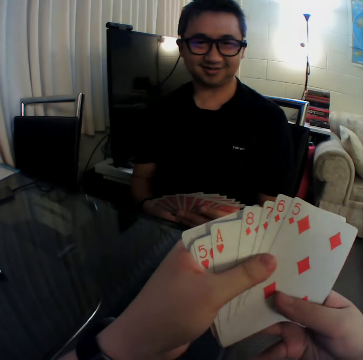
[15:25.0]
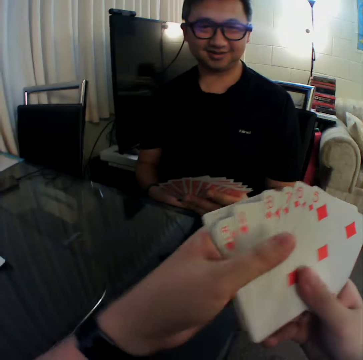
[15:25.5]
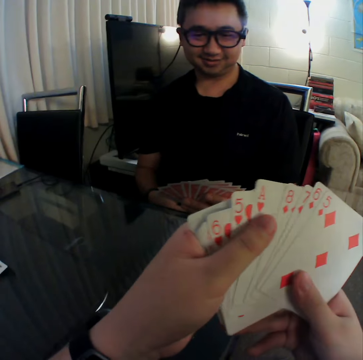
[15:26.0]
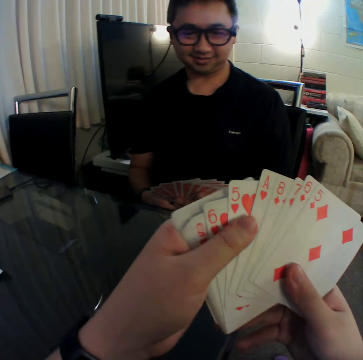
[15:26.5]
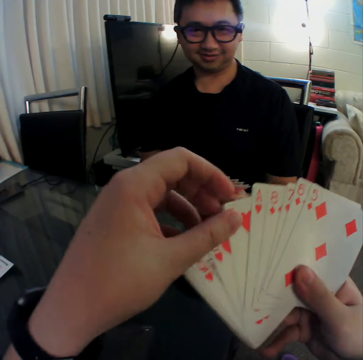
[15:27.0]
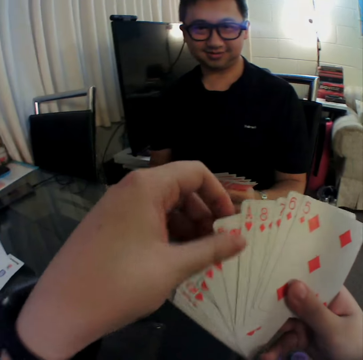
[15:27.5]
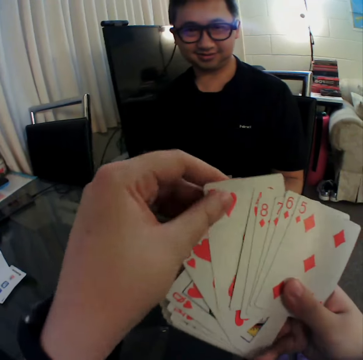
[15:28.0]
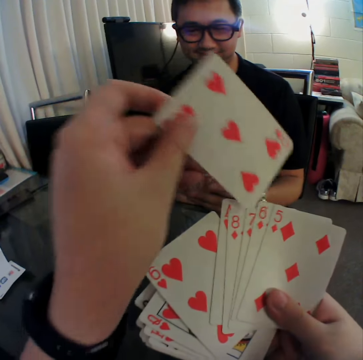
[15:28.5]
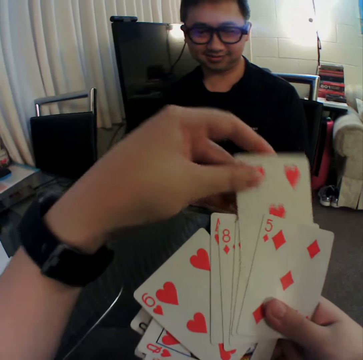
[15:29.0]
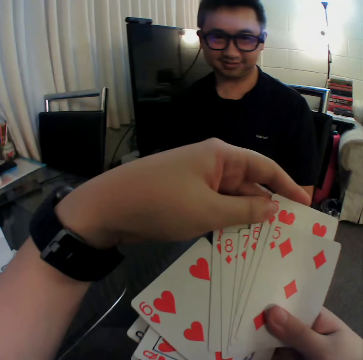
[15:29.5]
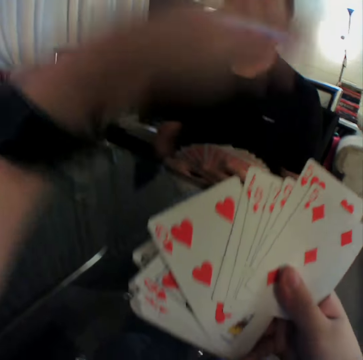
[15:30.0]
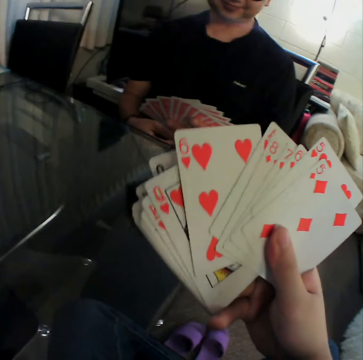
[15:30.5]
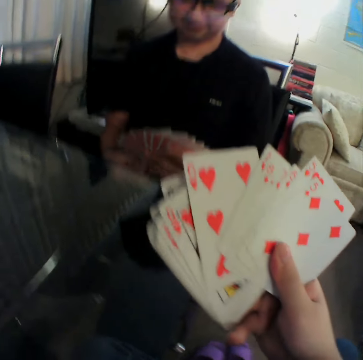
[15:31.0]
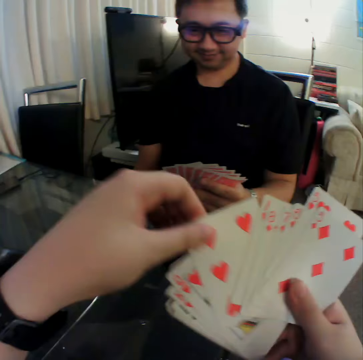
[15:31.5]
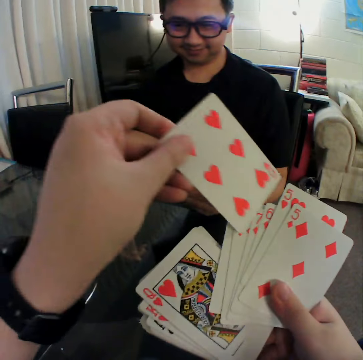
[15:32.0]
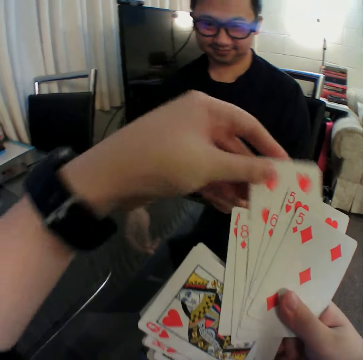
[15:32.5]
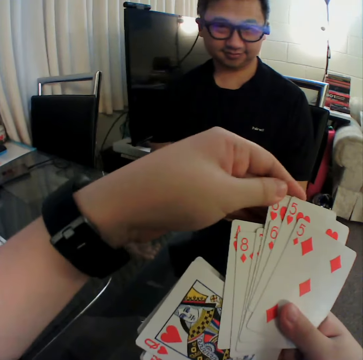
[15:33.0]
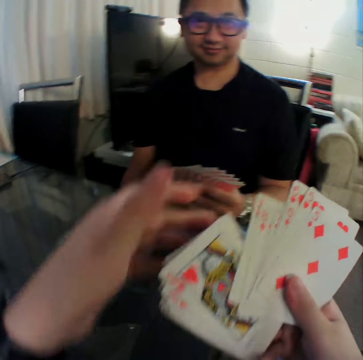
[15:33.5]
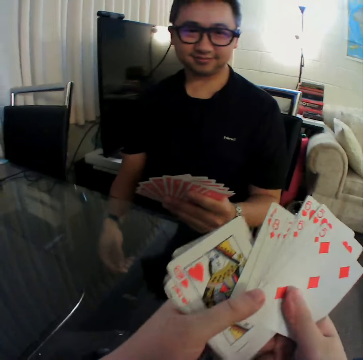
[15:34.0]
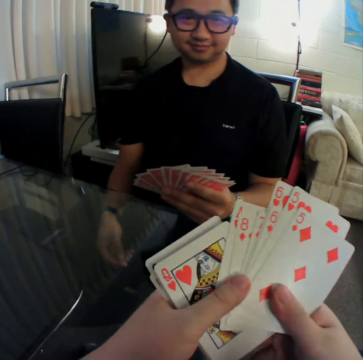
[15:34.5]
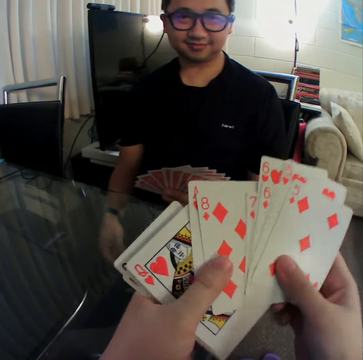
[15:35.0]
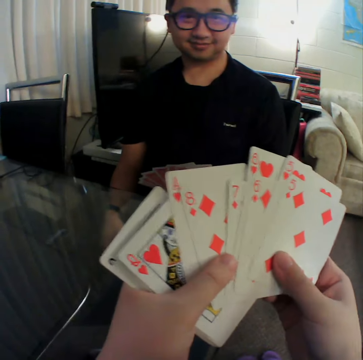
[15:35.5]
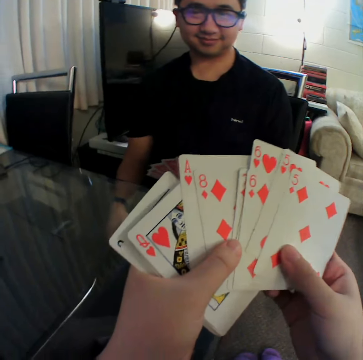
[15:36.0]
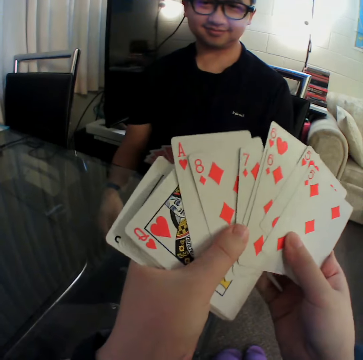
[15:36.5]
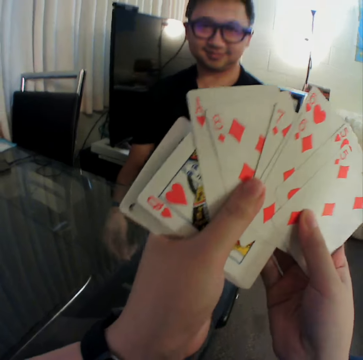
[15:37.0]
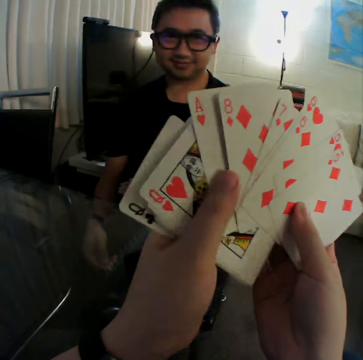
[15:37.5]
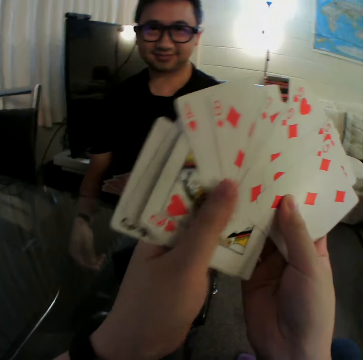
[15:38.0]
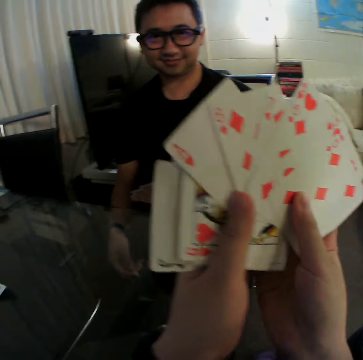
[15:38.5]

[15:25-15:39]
The camera wearer touches his face with his left hand. He shuffles the cards in both hands. He converses with a male. He adjusts the cards with a hand.

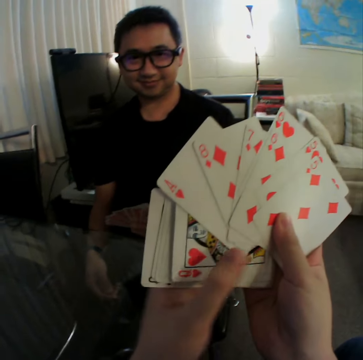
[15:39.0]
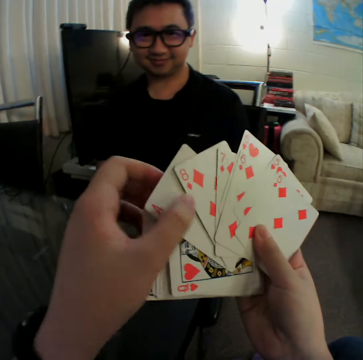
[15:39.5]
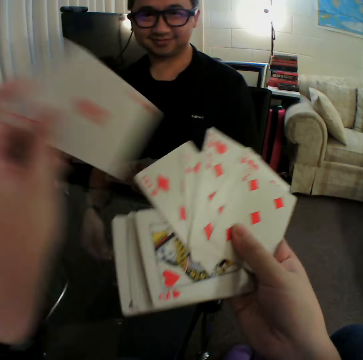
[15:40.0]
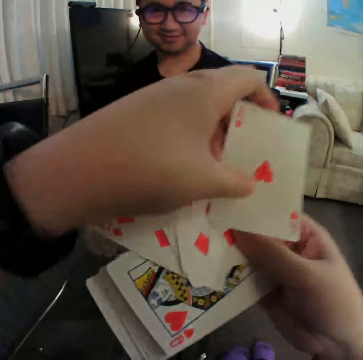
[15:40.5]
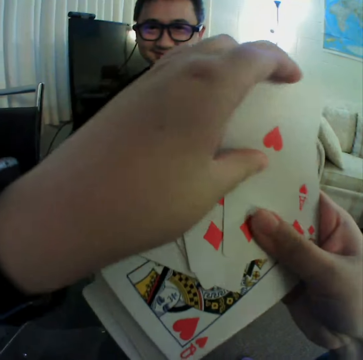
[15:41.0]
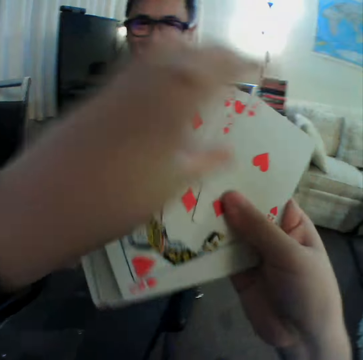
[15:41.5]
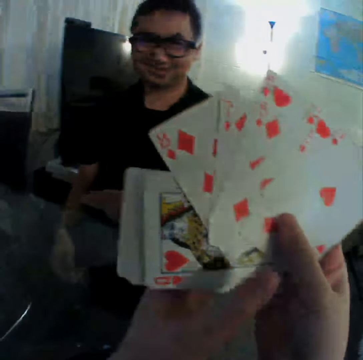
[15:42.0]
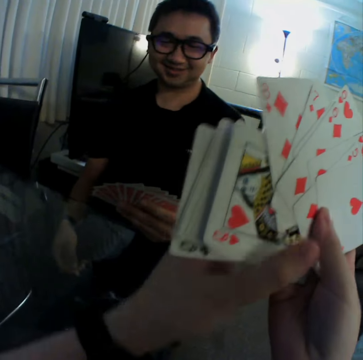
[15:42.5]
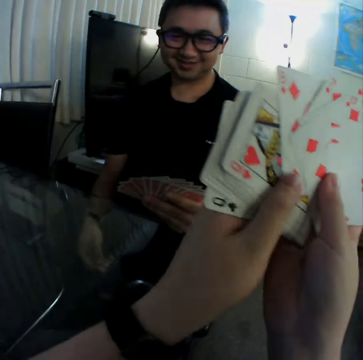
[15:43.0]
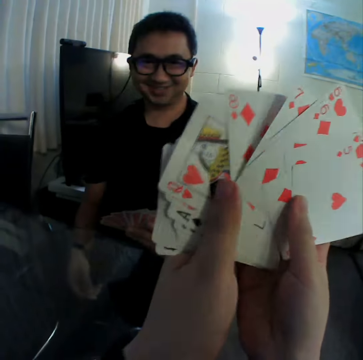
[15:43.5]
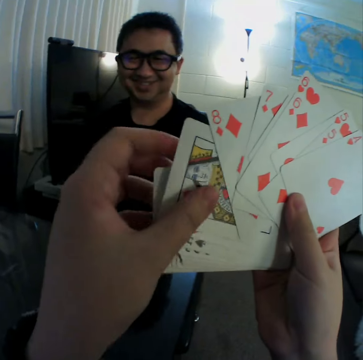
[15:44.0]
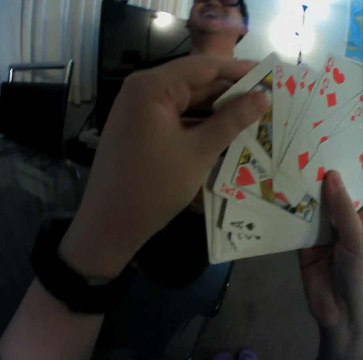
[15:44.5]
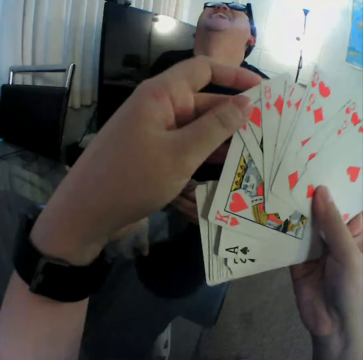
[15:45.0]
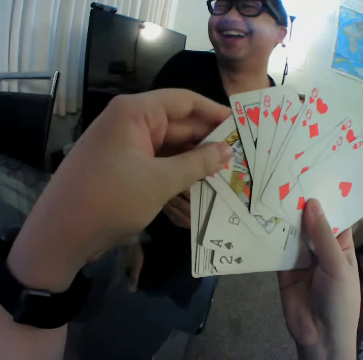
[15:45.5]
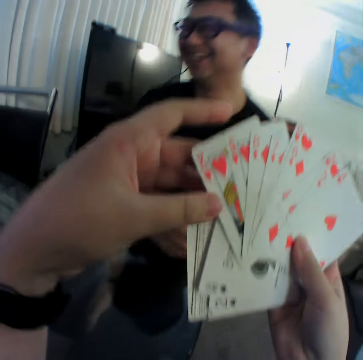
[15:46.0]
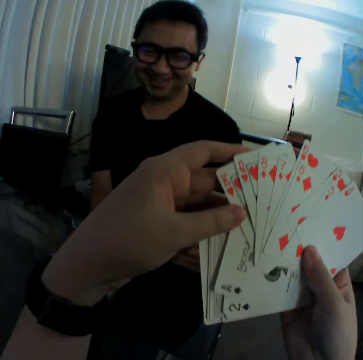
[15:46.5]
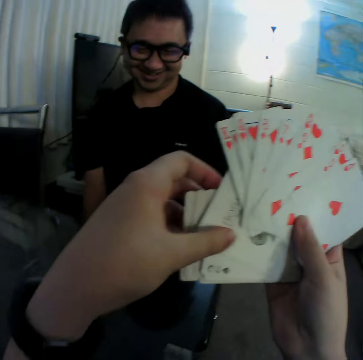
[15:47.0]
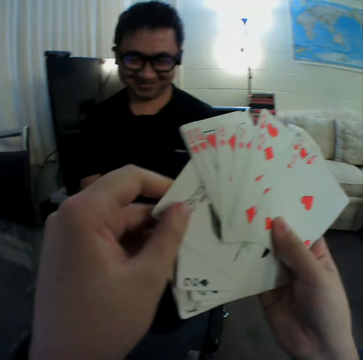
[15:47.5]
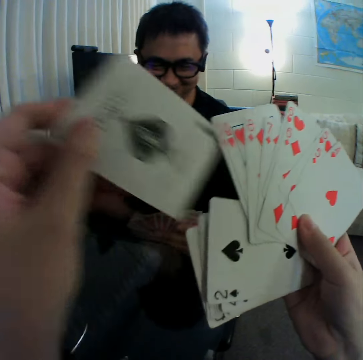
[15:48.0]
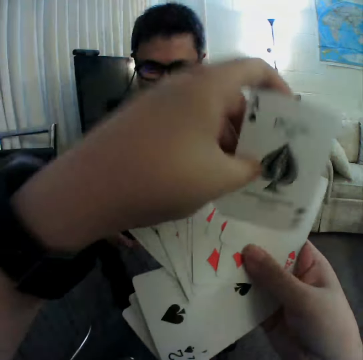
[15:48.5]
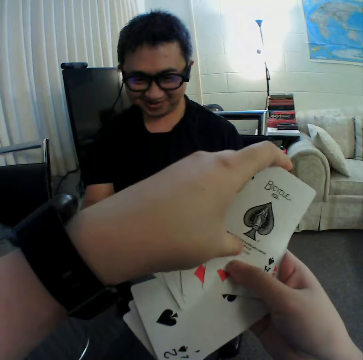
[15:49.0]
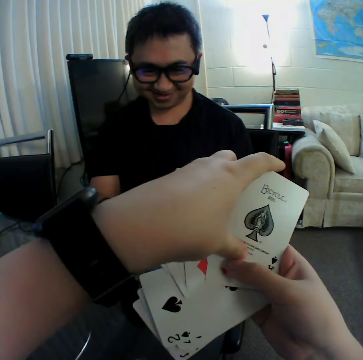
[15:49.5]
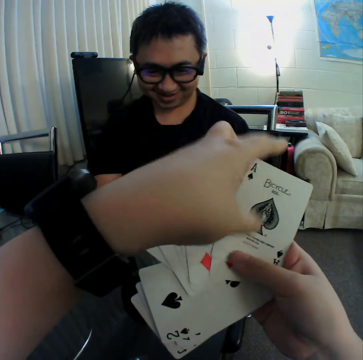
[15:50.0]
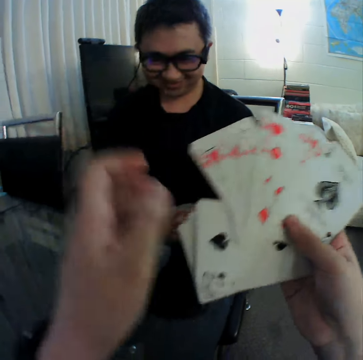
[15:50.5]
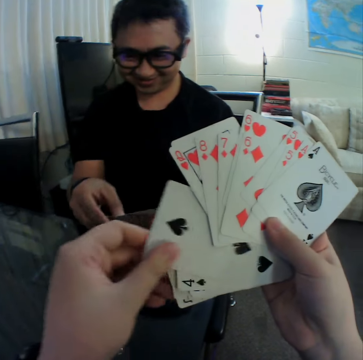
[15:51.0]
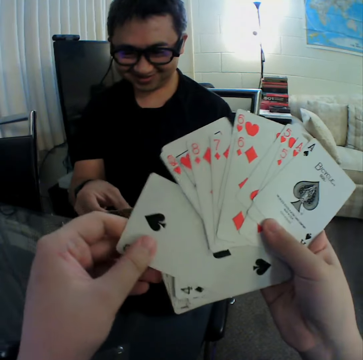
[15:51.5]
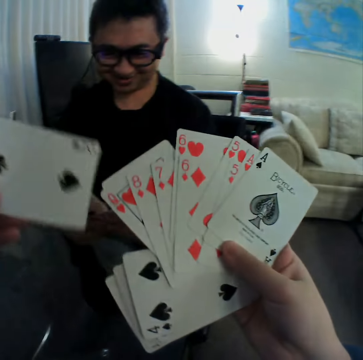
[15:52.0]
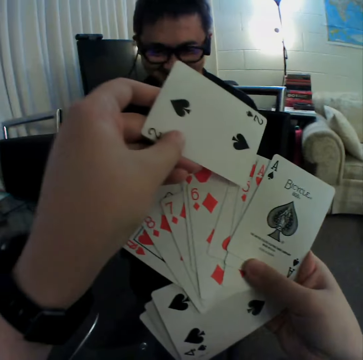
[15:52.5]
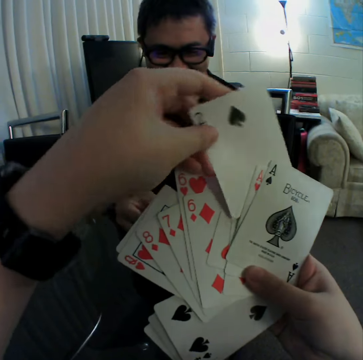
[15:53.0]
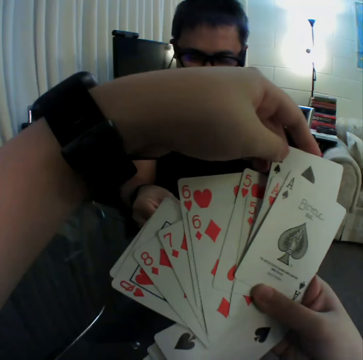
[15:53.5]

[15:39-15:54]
The camera wearer converses with a man. They adjust cards with their hand. The man converses with the camera wearer. The camera wearer adjusts the cards with their hand. The man shuffles the cards in both hands.

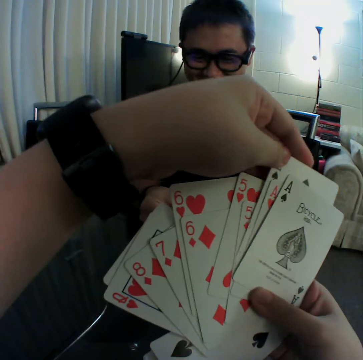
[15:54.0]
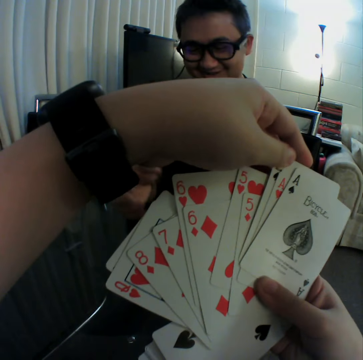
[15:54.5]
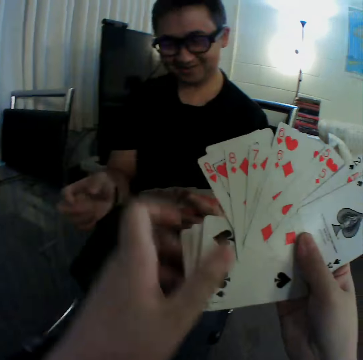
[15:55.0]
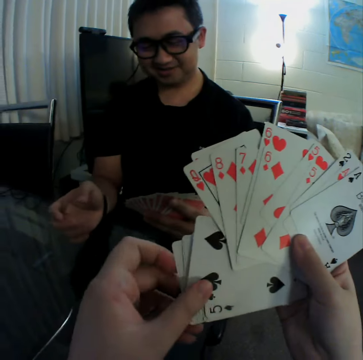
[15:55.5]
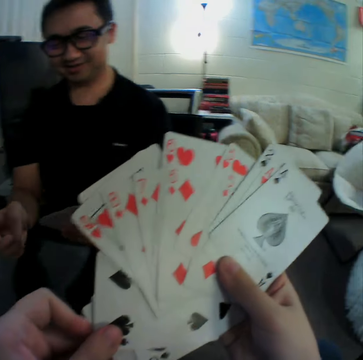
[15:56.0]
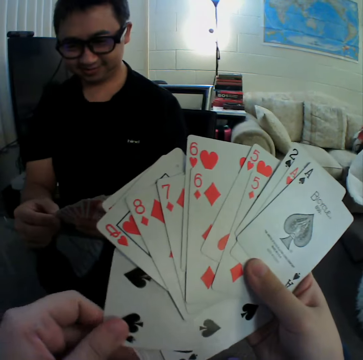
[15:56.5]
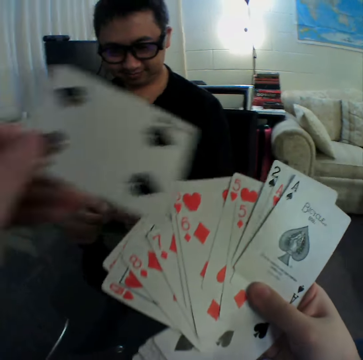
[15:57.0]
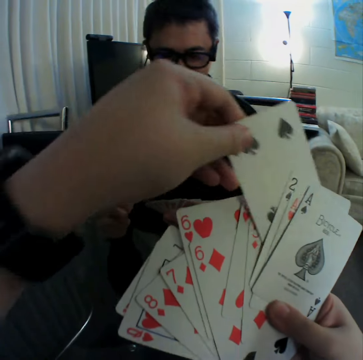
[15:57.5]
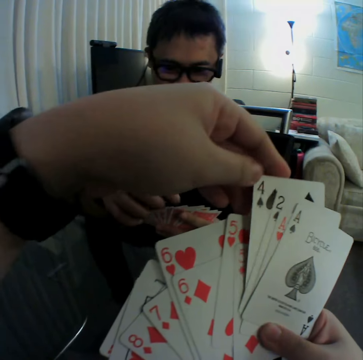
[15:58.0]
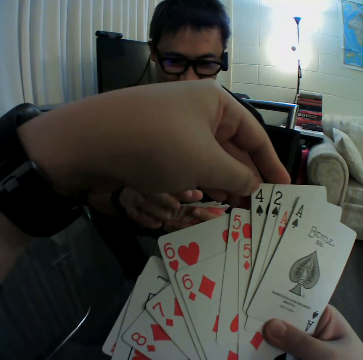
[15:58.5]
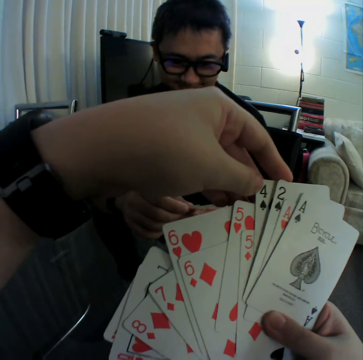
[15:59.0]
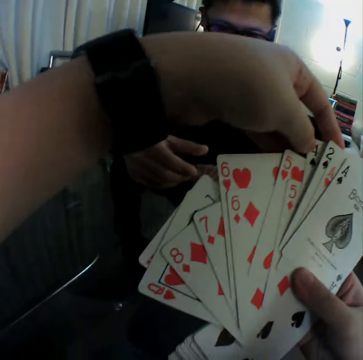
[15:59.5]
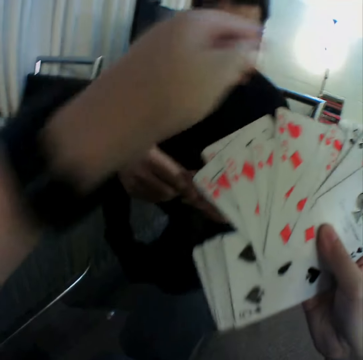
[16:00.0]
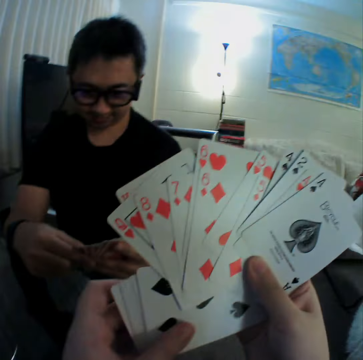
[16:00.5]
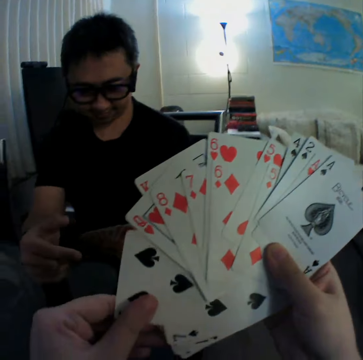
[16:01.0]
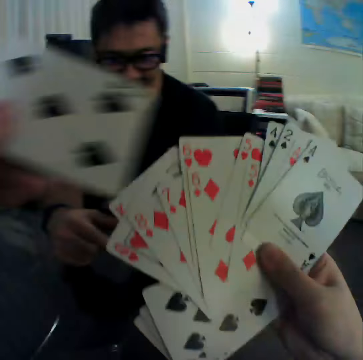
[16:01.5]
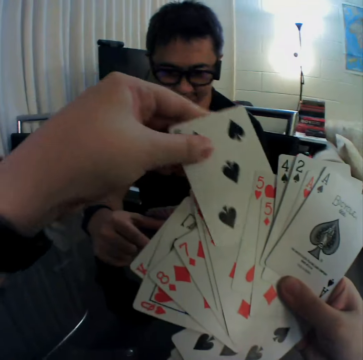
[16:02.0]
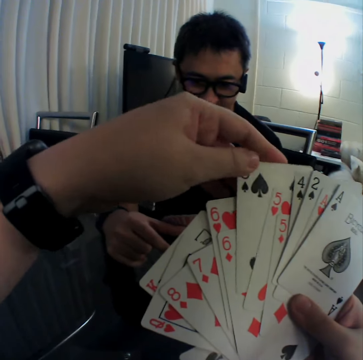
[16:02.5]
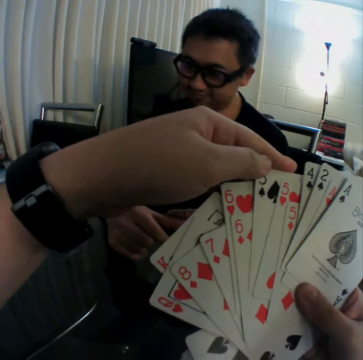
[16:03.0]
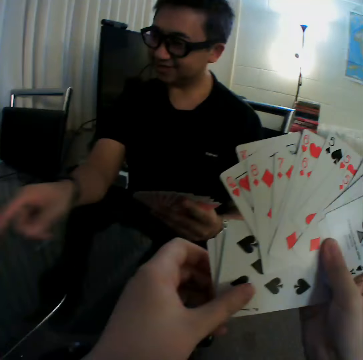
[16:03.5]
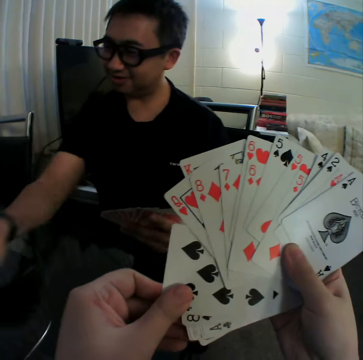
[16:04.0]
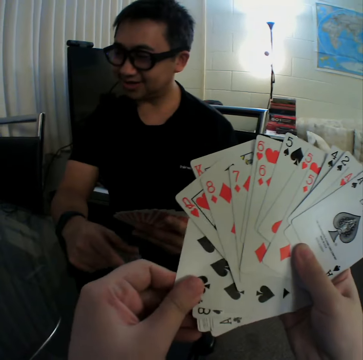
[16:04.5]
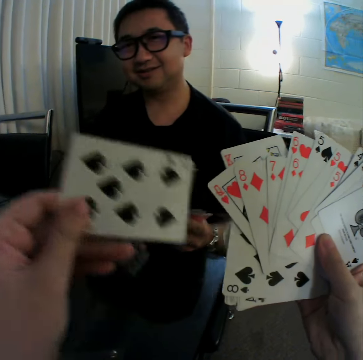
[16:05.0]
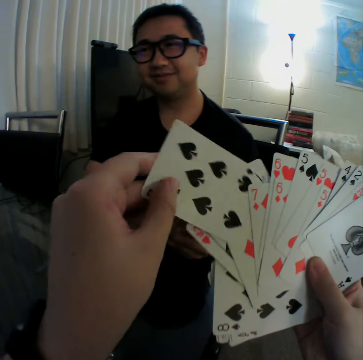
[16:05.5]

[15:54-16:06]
A man removes his right hand from the cards in his right hand. The man shuffles the cards in both hands. The man adjusts a card with his hand. The camera wearer adjusts the cards with their hand. They do a hand movement. The man moves his right hand. The camera wearer adjusts the cards with their hand. They interact with the man.
